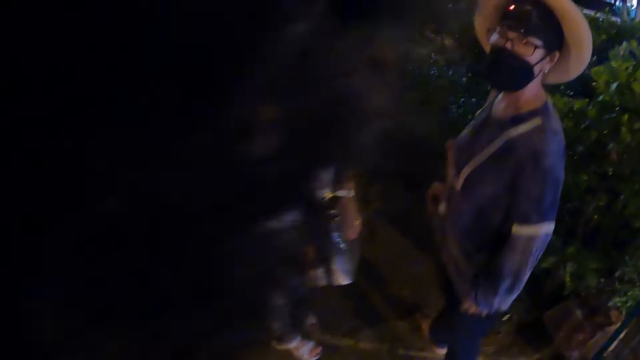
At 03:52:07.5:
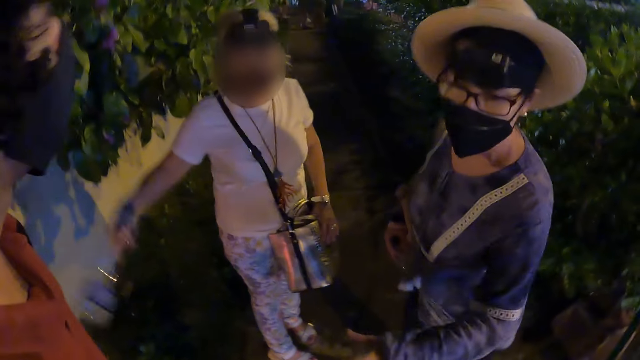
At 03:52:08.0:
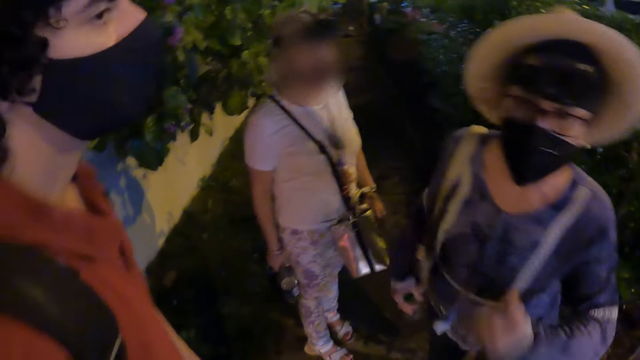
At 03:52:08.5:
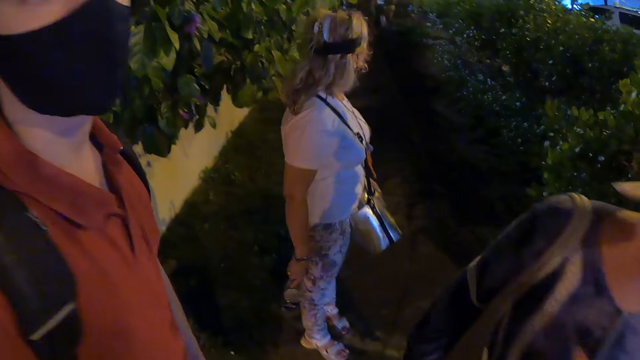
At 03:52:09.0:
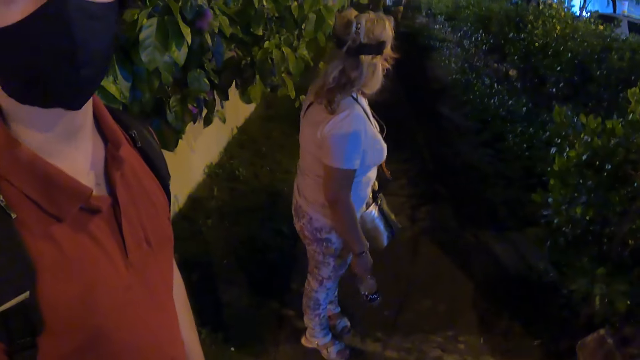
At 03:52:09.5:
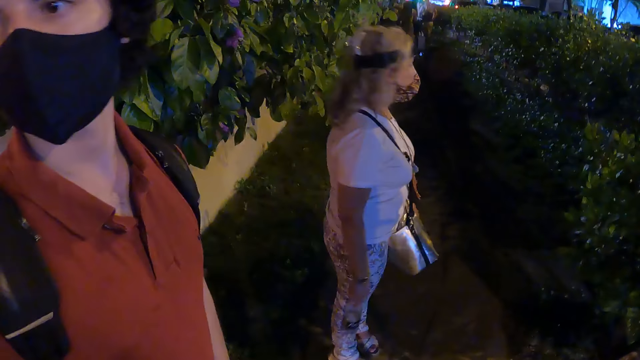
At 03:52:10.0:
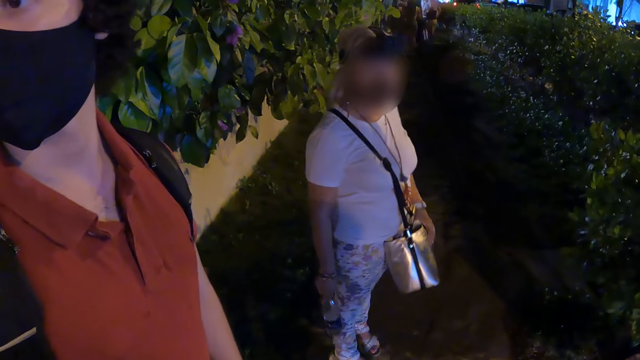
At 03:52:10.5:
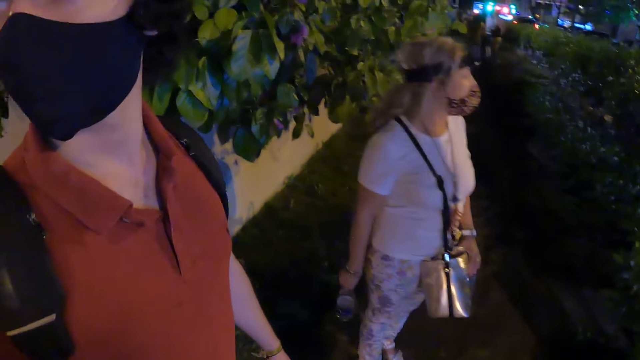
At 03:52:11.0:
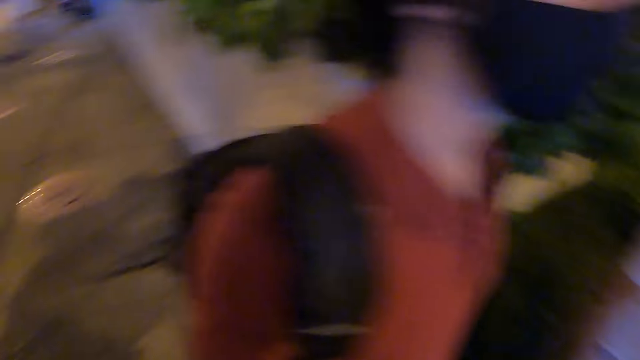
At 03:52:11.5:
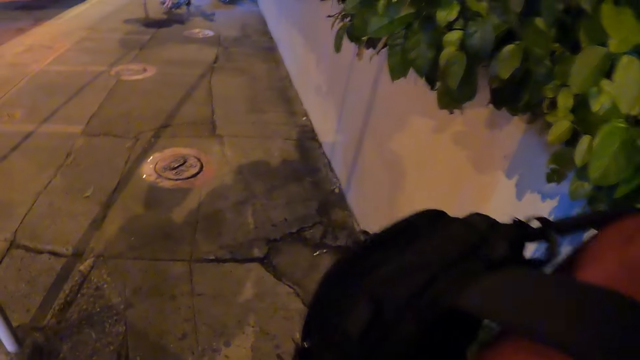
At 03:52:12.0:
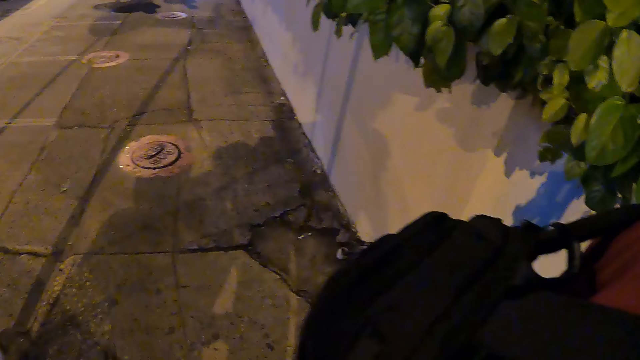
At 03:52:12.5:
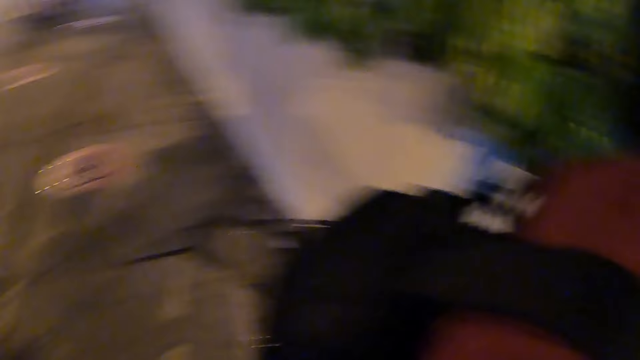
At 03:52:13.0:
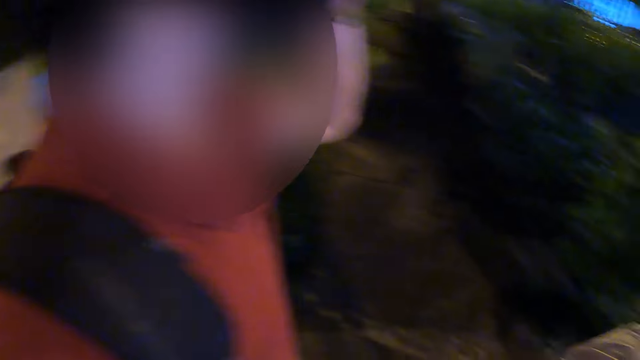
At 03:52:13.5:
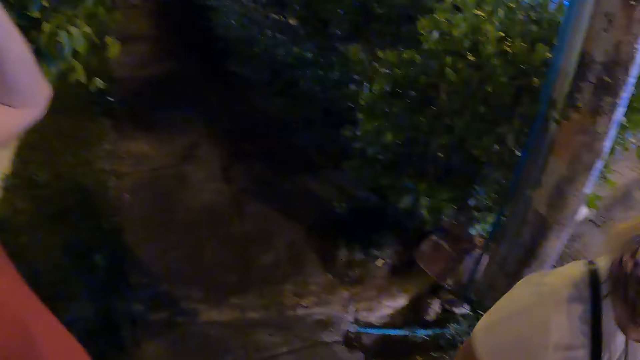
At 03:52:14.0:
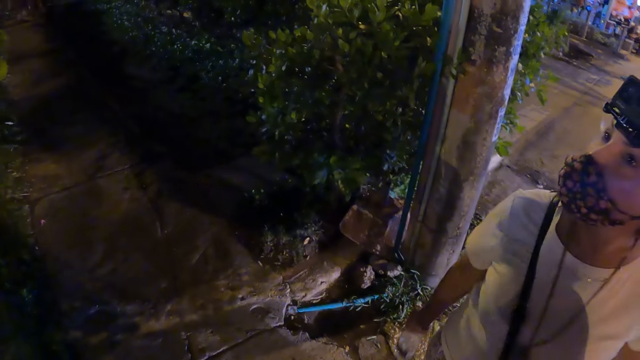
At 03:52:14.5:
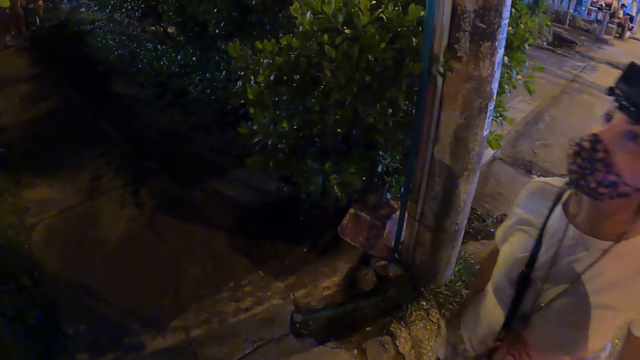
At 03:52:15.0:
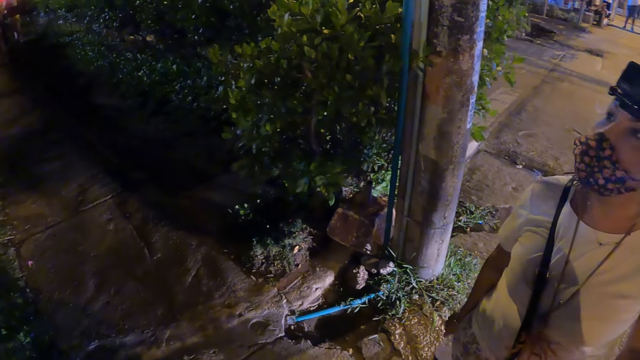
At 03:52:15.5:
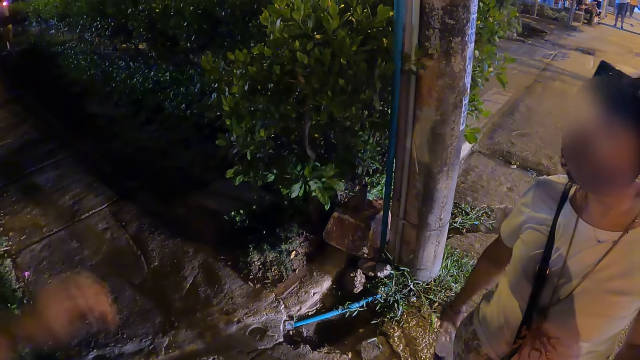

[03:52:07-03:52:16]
The camera wearer stops. A man stops. The camera wearer looks around. They stand on the pavement.

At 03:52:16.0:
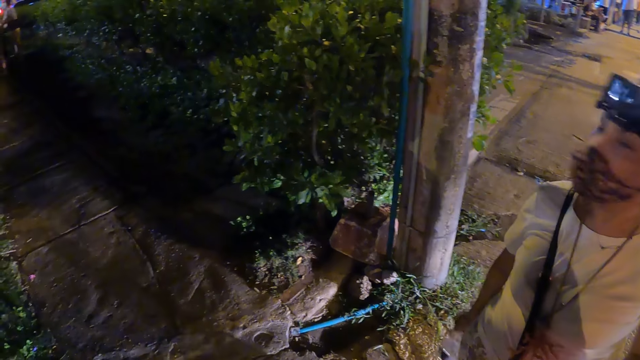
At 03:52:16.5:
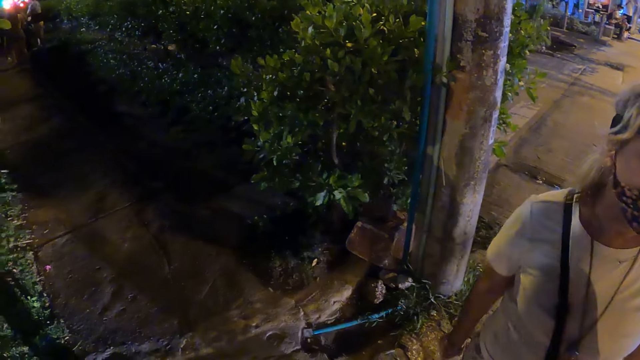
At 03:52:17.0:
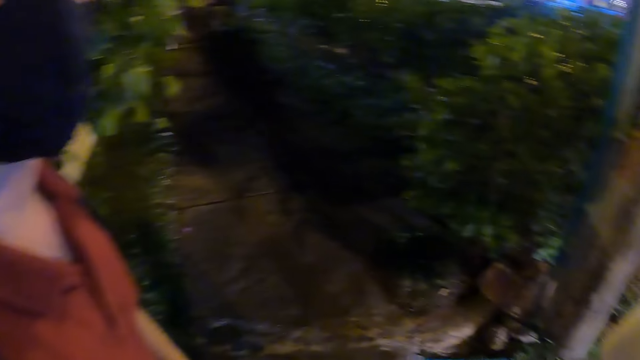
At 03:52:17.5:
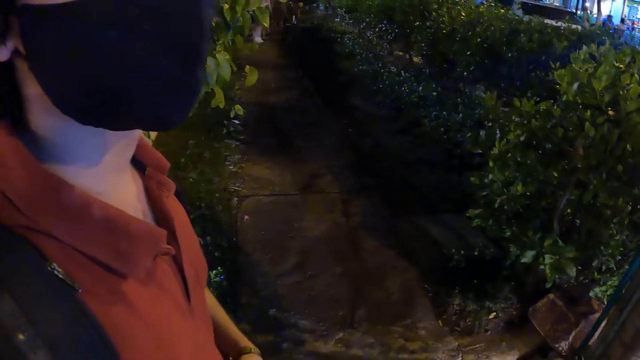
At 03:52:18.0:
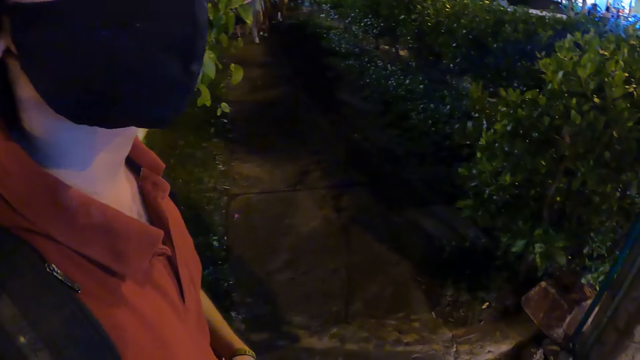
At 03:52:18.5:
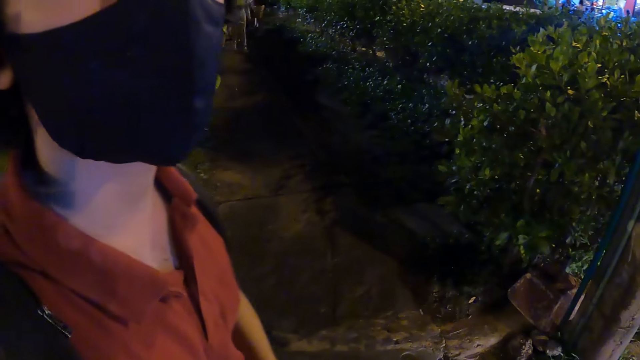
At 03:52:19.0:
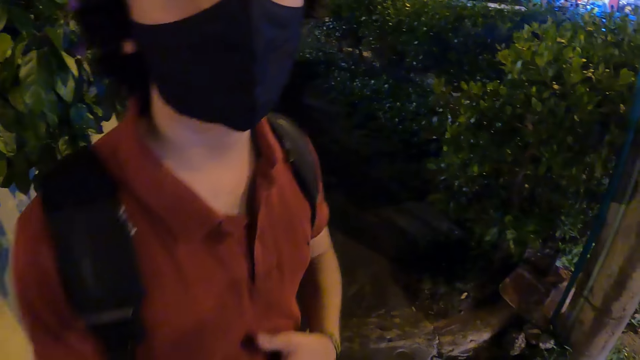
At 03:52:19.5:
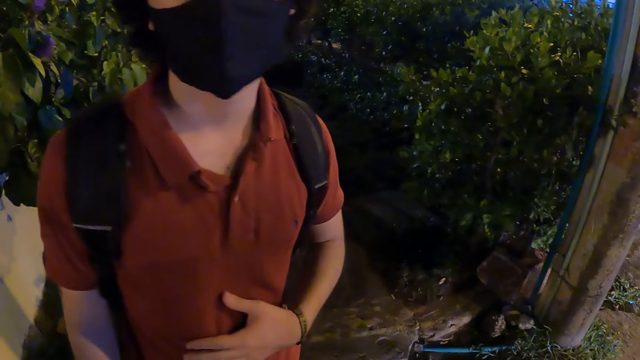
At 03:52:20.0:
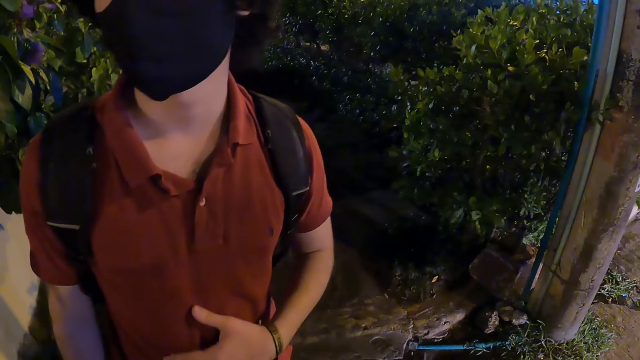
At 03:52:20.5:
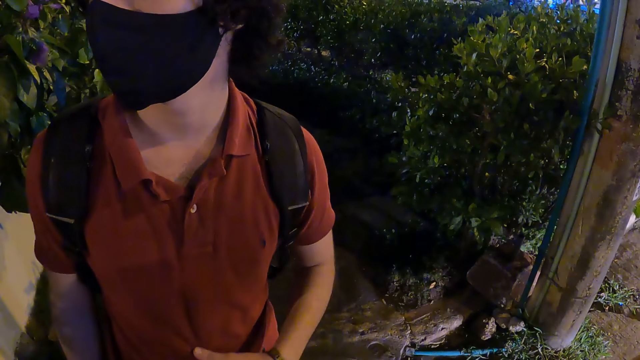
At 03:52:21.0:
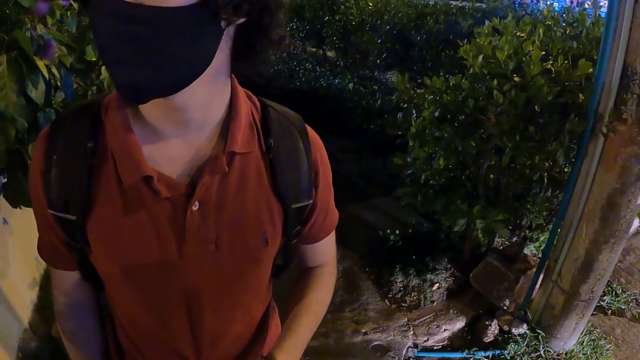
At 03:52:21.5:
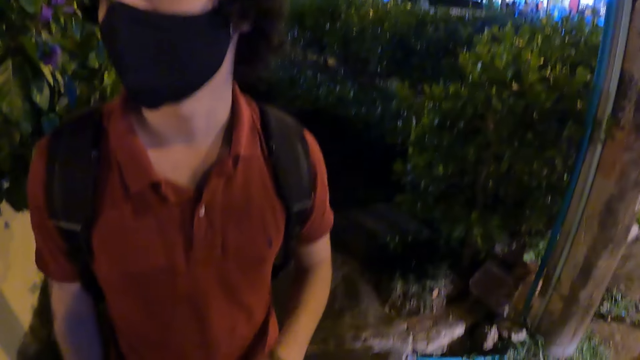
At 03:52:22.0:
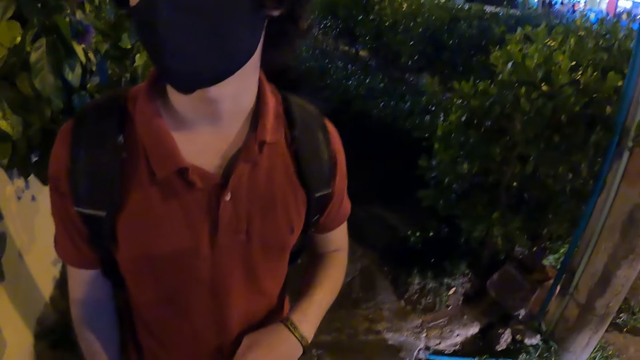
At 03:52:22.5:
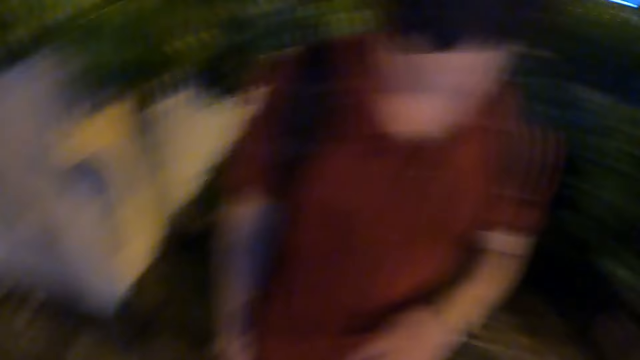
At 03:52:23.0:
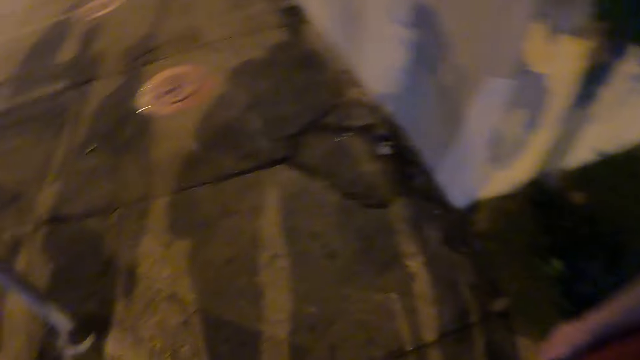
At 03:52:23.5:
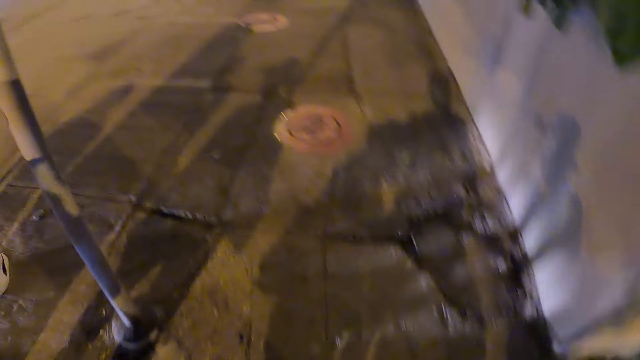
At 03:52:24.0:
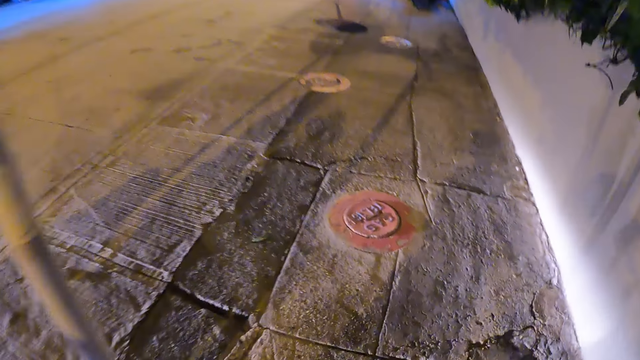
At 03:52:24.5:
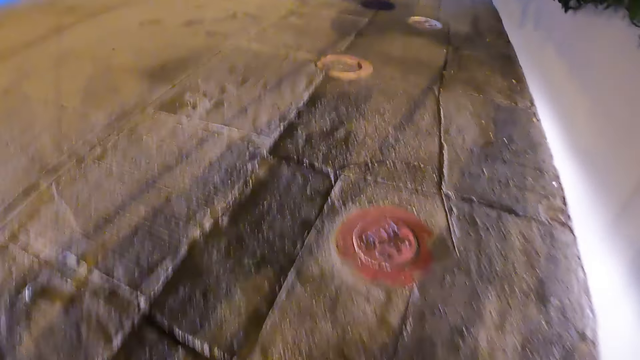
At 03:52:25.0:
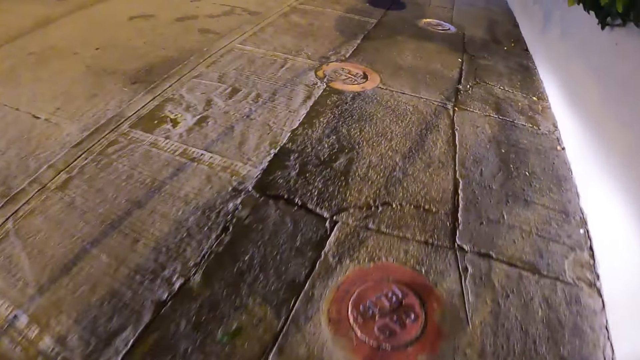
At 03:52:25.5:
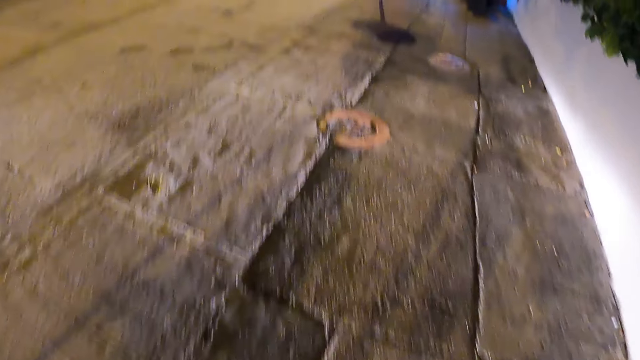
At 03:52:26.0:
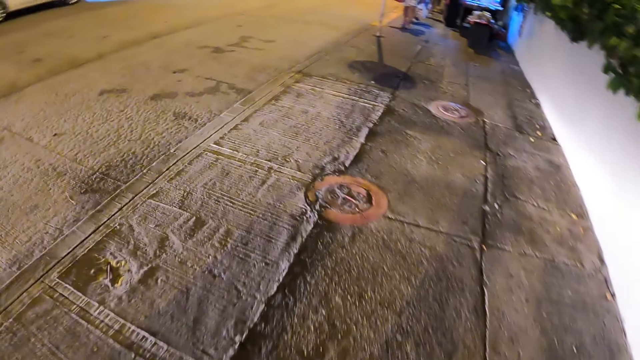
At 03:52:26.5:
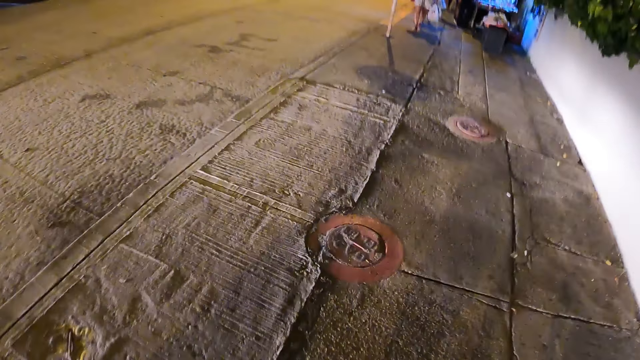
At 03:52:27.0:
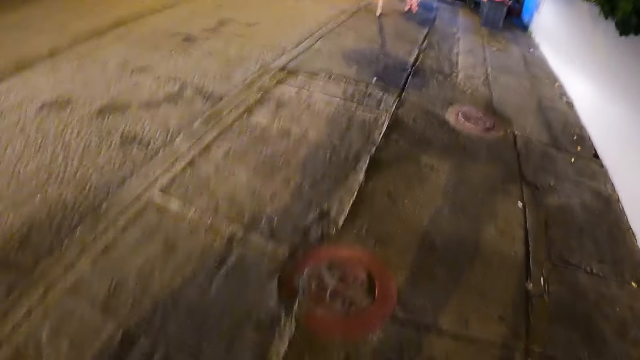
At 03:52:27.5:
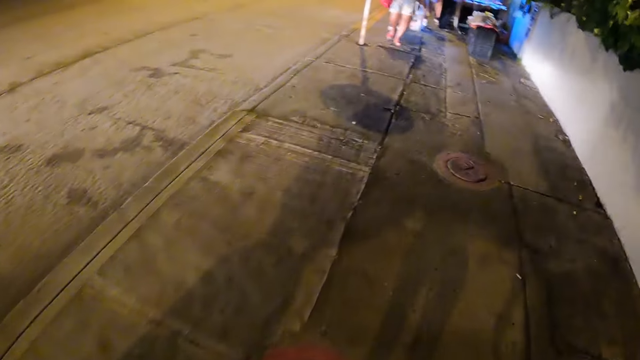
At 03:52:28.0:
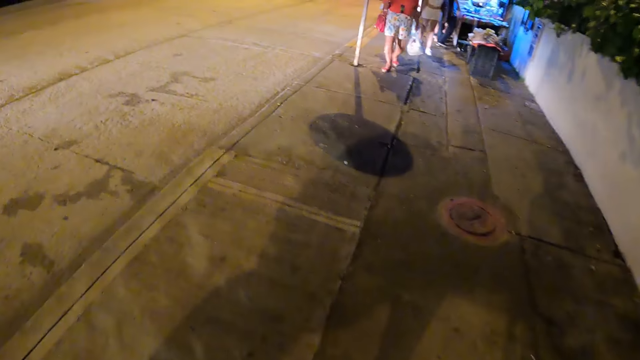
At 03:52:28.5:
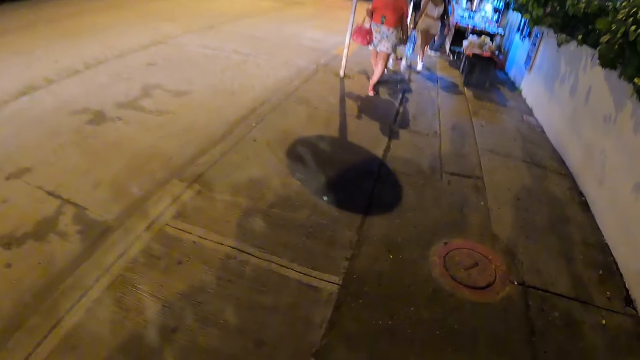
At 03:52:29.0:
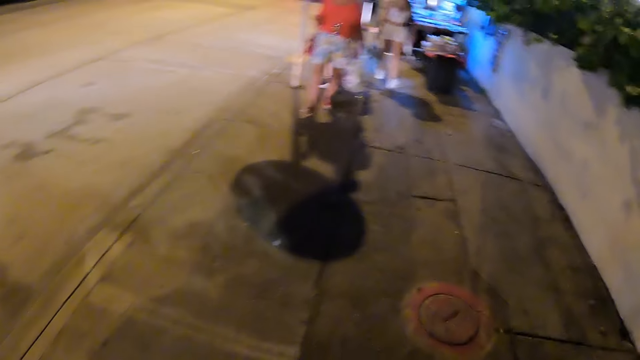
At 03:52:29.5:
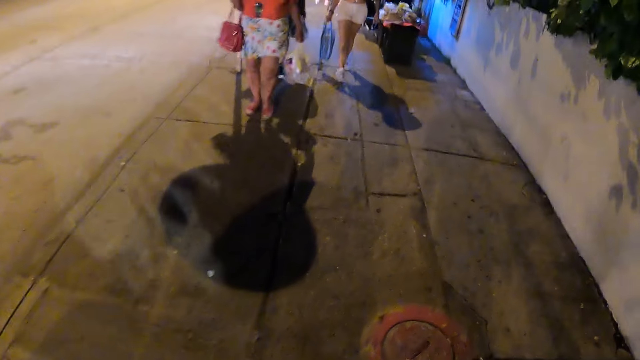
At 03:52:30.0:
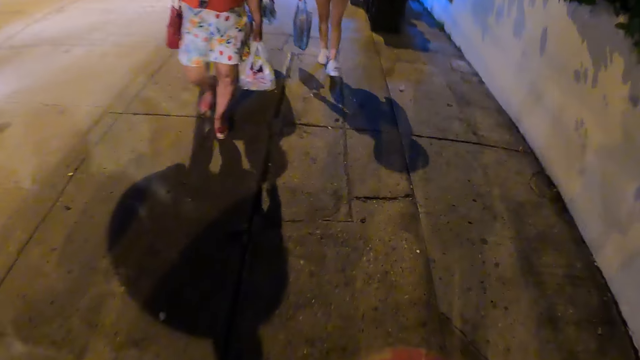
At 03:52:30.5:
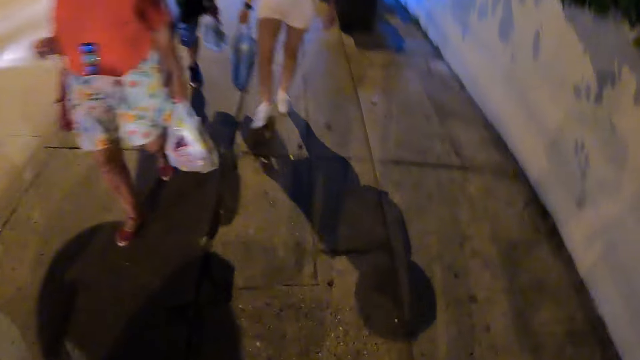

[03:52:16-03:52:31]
The camera wearer looks at the man. They turn. They walk along the pavement.
